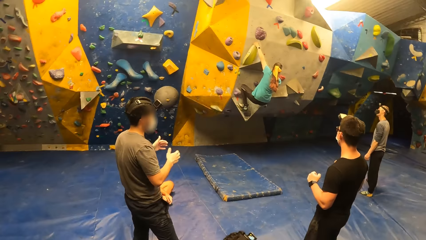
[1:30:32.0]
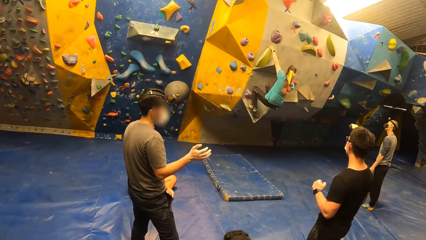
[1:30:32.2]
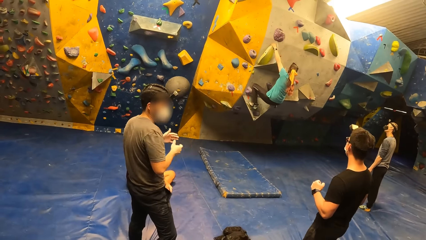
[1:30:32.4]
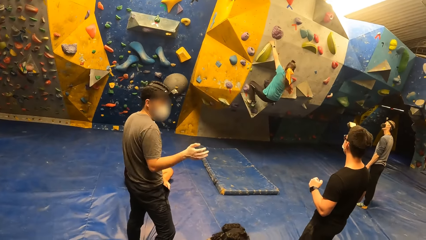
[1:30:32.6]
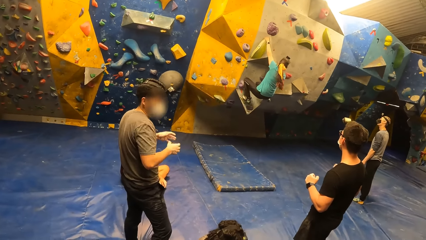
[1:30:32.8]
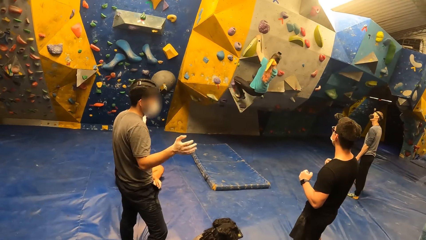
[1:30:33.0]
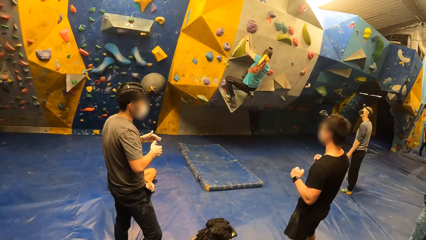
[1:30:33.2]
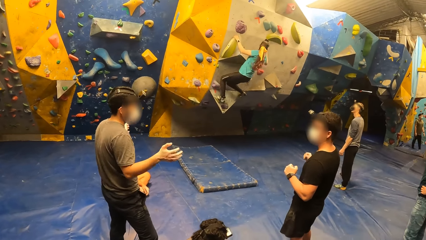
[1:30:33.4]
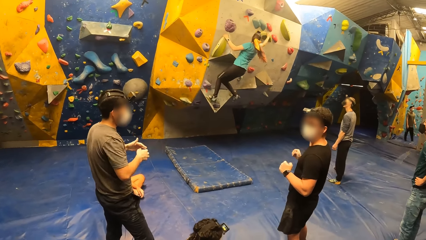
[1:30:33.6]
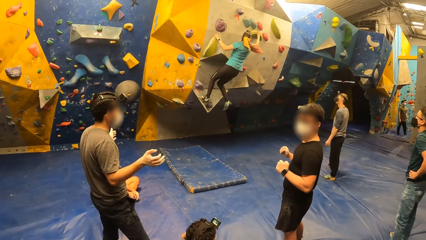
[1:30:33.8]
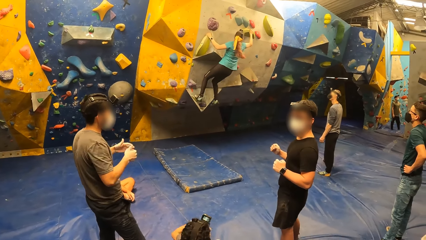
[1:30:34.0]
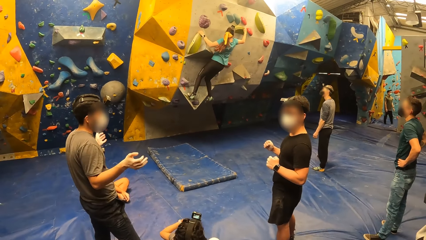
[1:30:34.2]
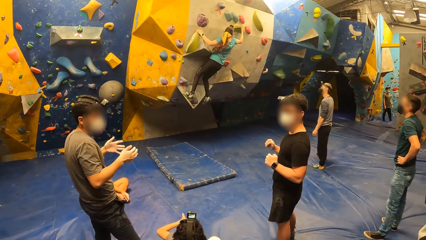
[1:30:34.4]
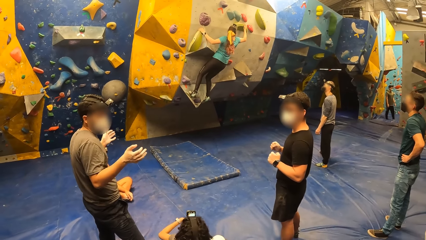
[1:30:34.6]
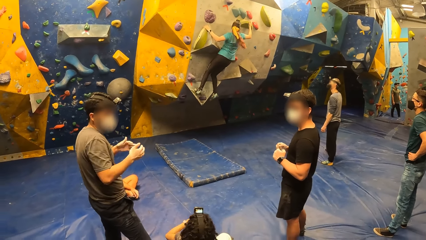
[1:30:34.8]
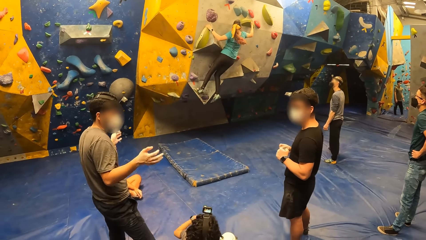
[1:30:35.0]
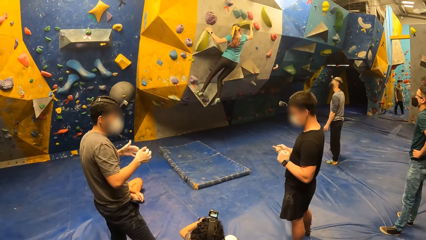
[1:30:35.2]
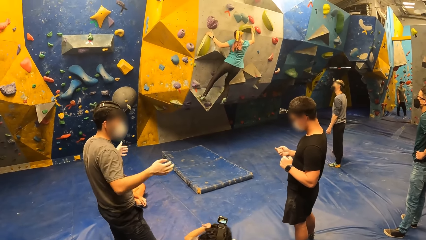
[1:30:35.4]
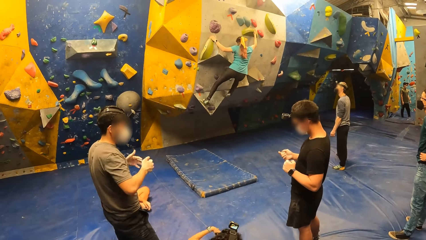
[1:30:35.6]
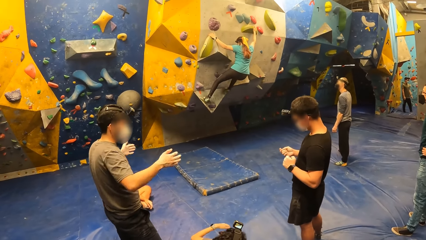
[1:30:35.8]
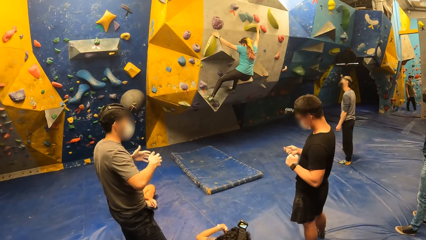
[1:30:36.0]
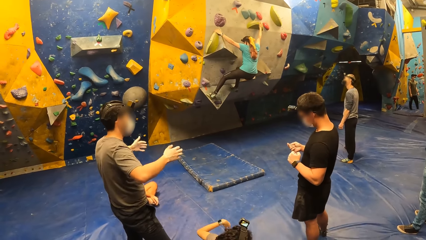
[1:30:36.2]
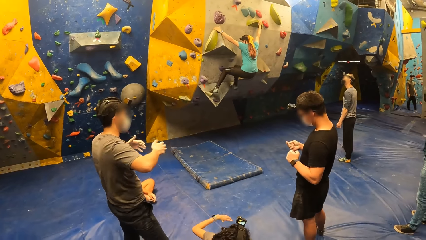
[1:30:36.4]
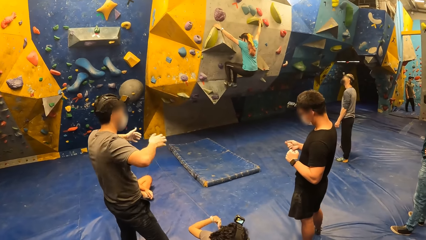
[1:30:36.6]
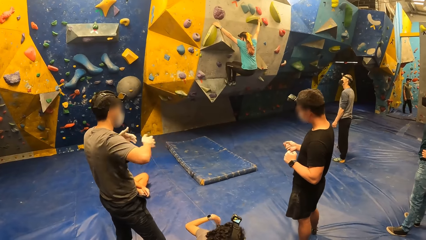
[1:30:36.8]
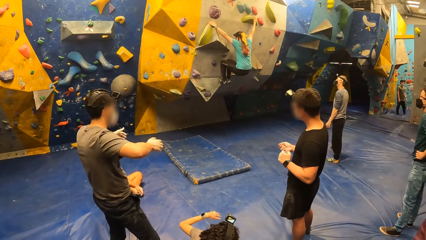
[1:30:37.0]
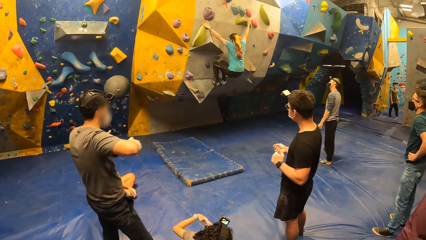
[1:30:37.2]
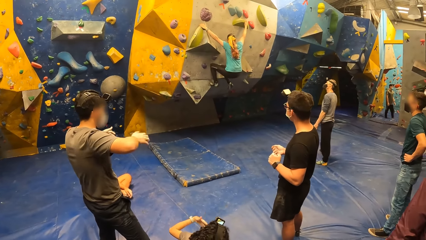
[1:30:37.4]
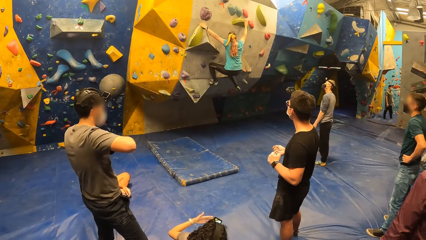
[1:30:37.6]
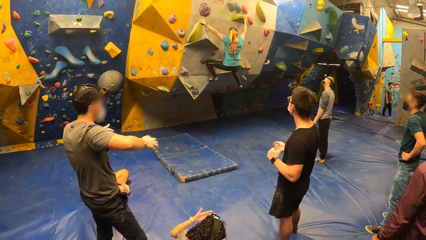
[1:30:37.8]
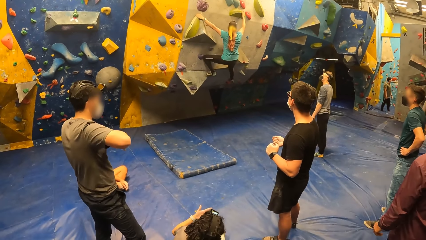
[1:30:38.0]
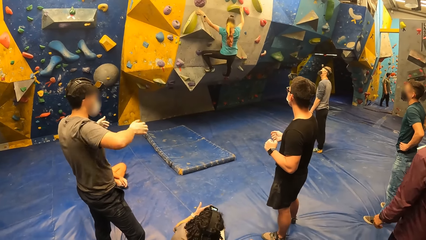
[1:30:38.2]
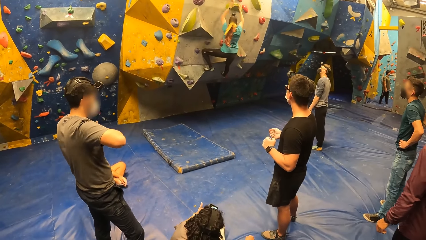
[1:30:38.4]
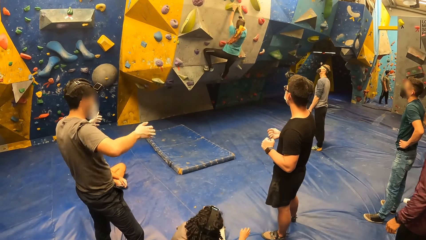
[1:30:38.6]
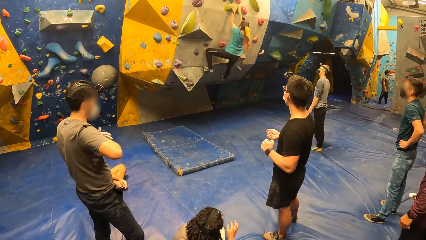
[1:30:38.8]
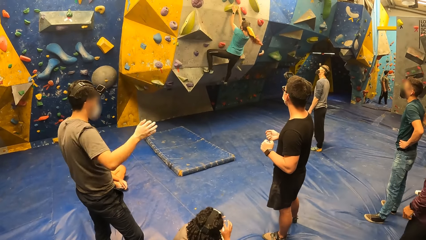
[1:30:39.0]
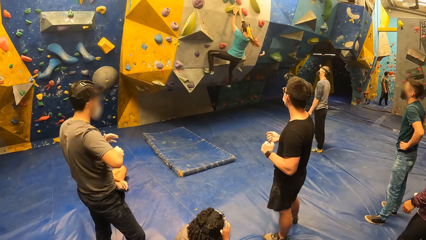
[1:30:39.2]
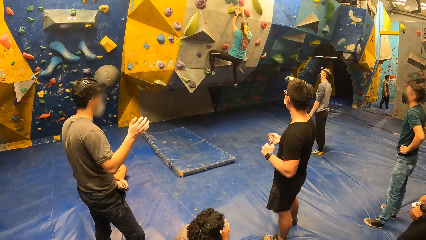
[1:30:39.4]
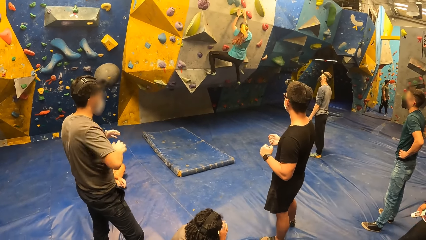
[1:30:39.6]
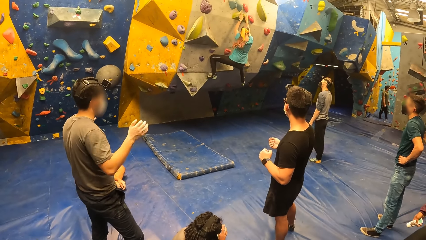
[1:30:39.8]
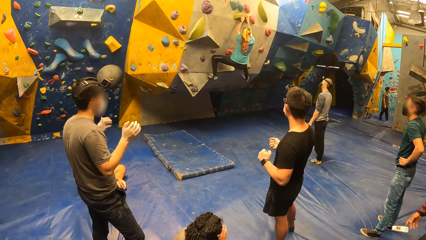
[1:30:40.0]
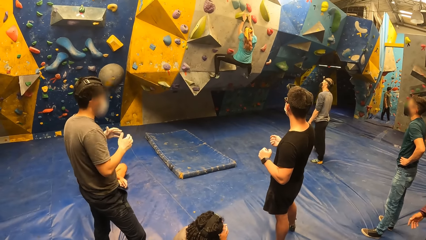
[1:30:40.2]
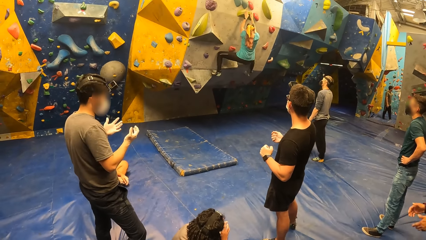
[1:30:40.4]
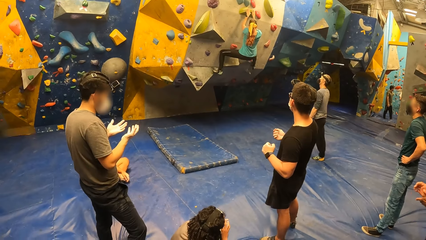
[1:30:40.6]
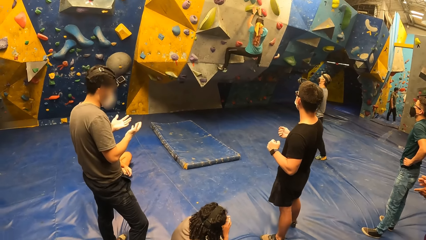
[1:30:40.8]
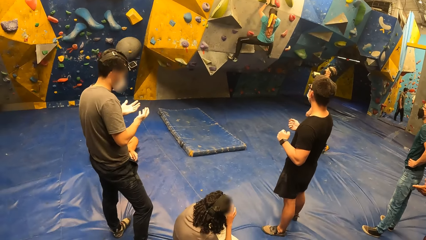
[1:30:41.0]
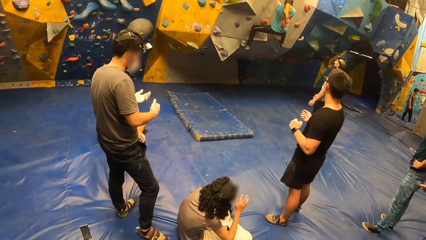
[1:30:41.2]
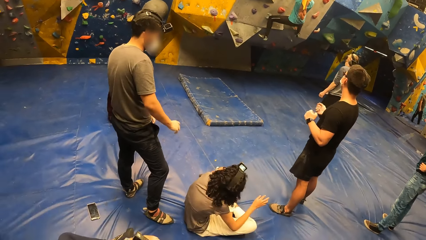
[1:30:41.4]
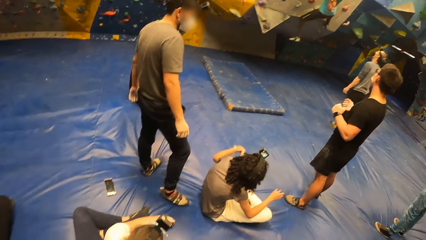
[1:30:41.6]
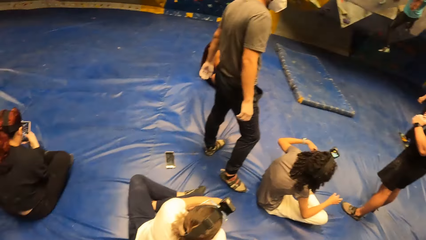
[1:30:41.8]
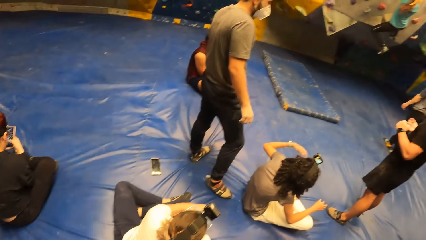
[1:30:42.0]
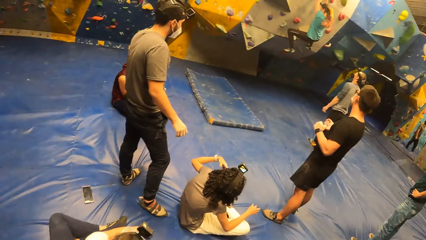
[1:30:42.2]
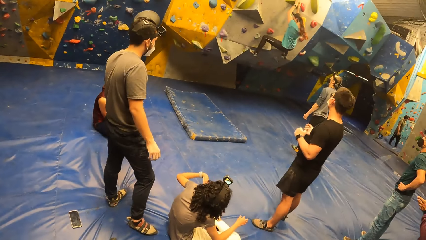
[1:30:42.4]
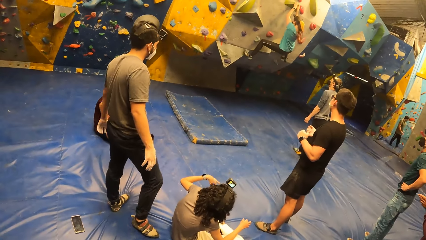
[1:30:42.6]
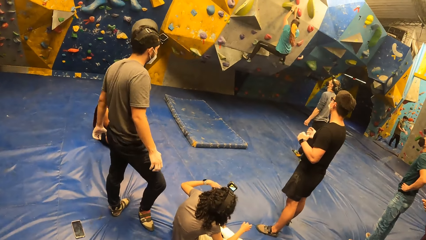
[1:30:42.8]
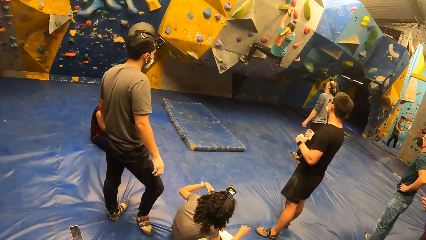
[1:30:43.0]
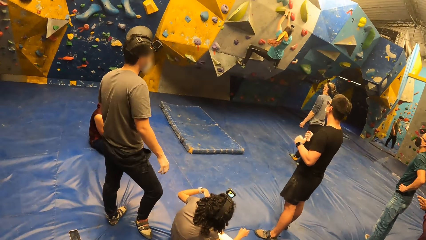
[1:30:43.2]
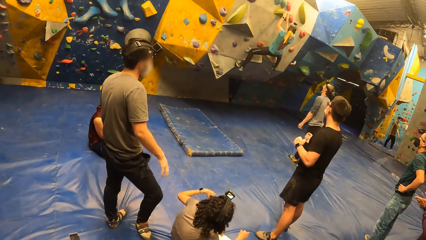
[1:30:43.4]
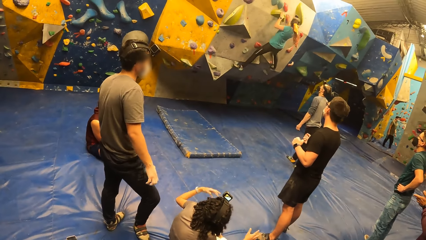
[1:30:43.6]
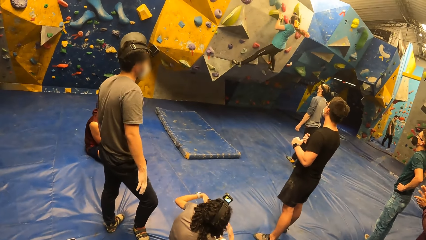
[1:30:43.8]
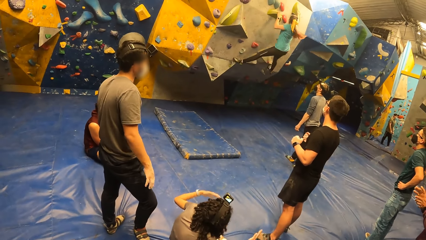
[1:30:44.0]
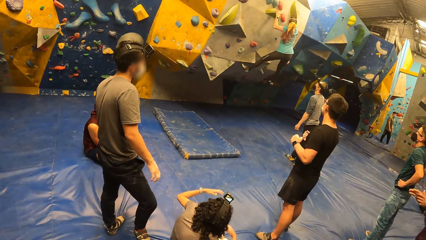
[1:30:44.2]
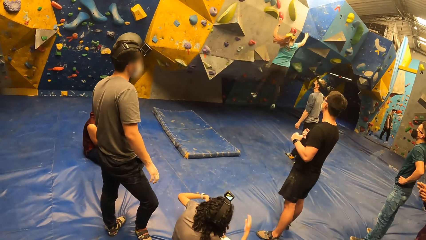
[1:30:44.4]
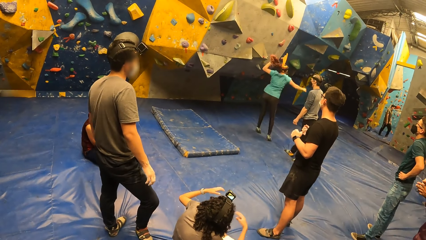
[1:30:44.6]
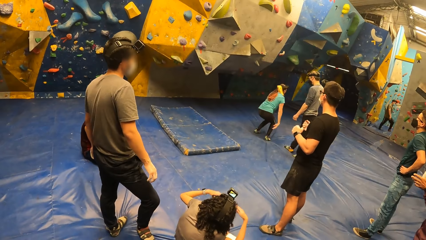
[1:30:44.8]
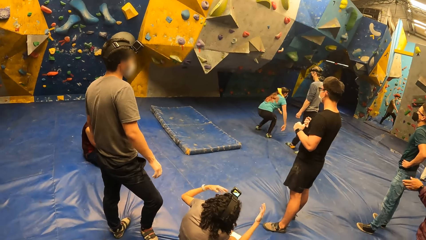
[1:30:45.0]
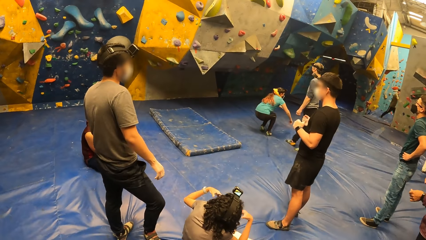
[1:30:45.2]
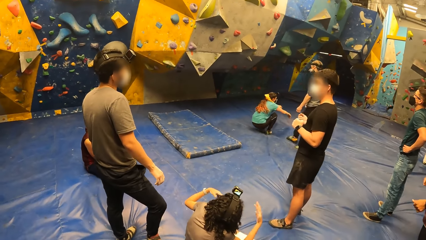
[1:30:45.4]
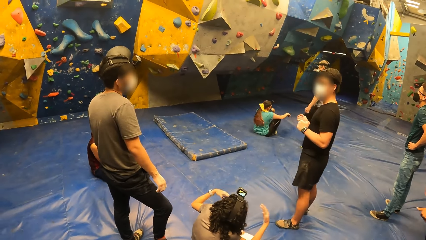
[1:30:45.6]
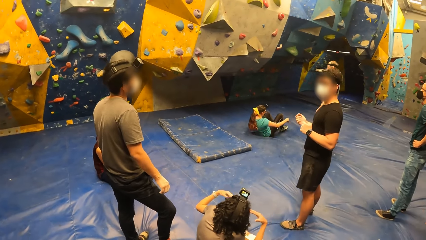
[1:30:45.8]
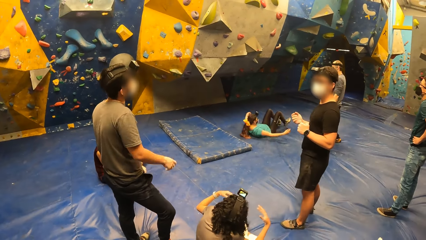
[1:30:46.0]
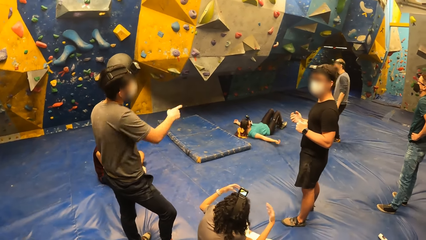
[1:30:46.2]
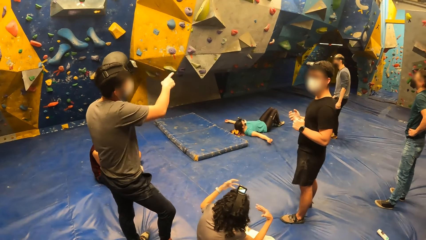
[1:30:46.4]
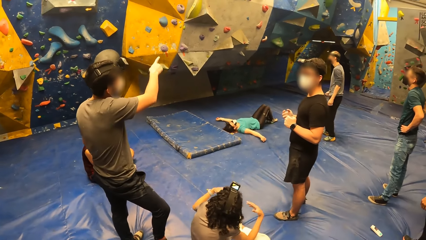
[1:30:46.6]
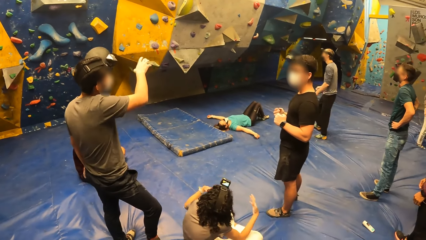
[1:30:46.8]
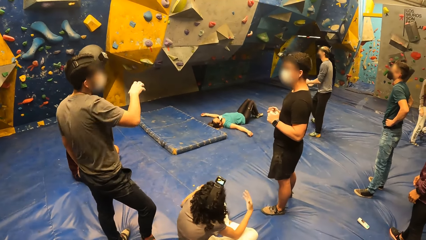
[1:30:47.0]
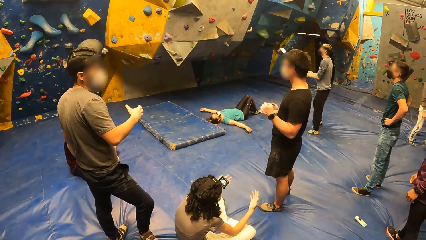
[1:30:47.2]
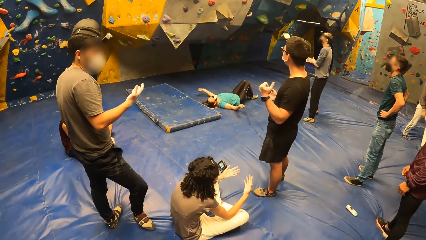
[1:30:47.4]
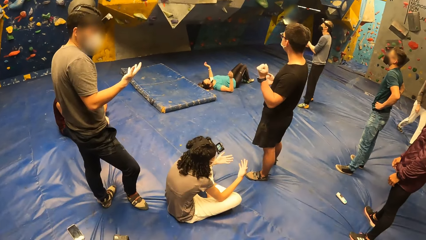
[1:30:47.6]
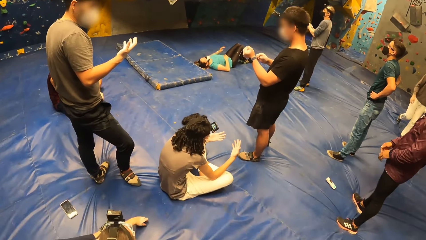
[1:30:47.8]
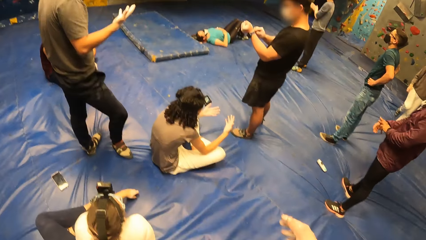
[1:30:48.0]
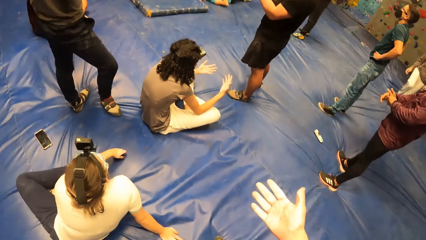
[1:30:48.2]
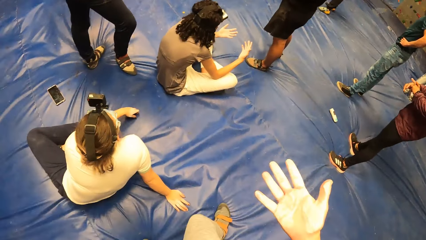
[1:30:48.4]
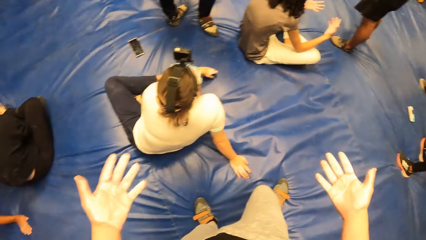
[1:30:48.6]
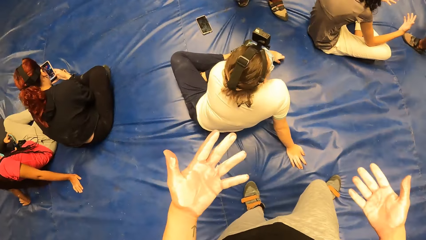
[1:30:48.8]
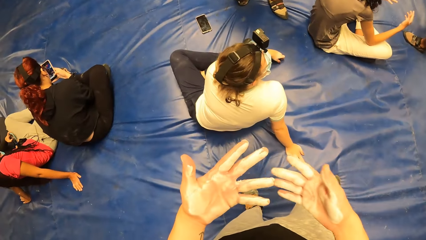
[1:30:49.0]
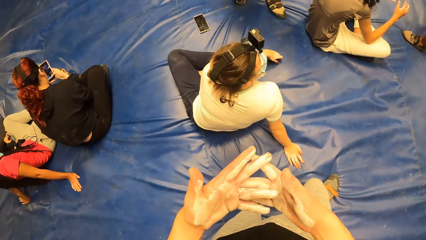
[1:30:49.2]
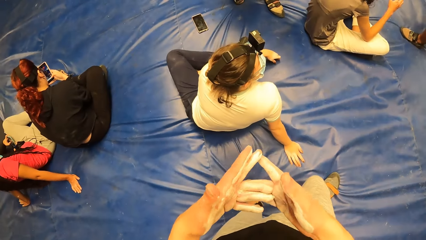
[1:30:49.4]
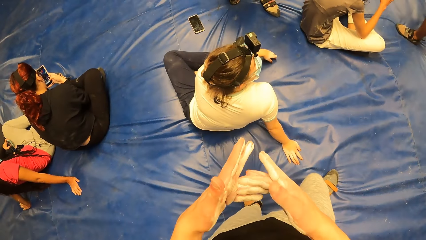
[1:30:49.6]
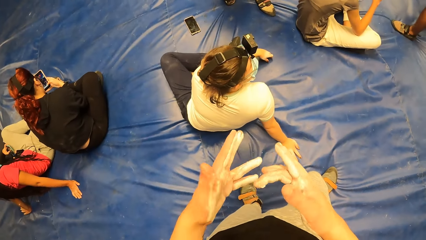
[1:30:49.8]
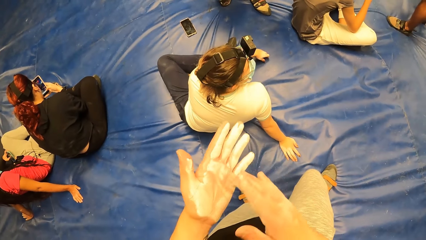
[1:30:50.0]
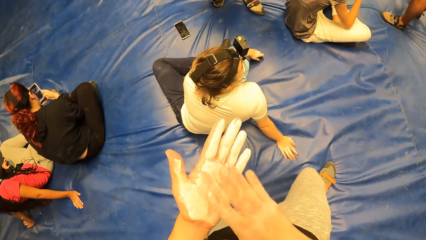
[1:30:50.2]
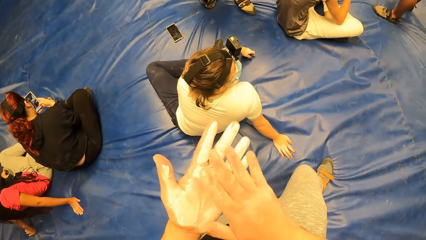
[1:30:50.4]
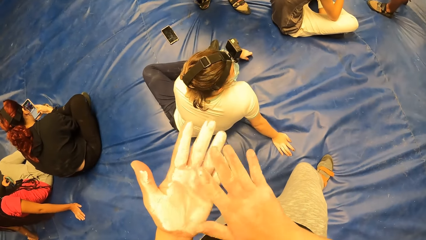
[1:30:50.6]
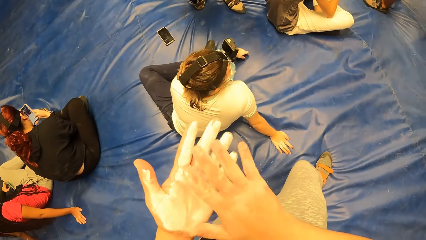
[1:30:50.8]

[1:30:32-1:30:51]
A person interacts with the camera wearer. The person looks at another person. The camera wearer looks around. The other person jumps down. A third person points on the wall and looks at the right hand. The camera wearer raises the right hand. They look at both hands. They raise both hands. They rub the fingers. They apply oil on both hands.
